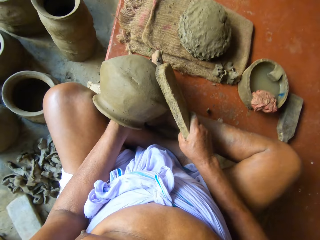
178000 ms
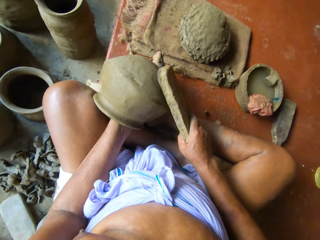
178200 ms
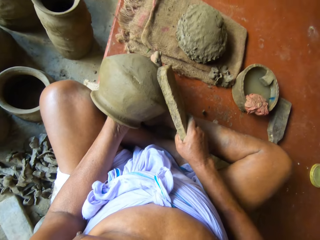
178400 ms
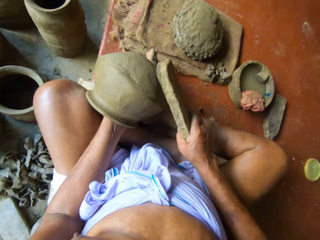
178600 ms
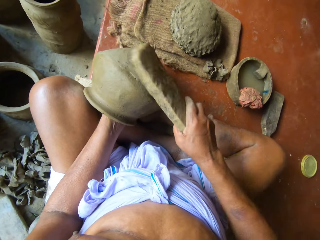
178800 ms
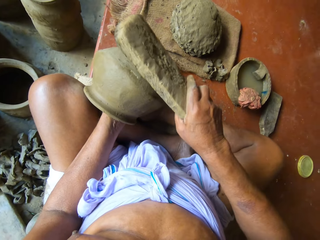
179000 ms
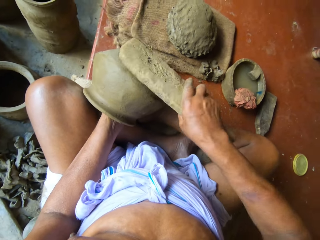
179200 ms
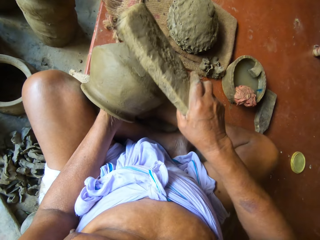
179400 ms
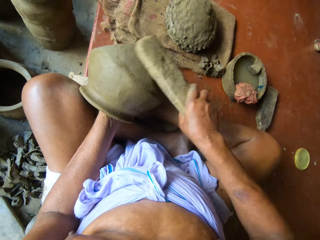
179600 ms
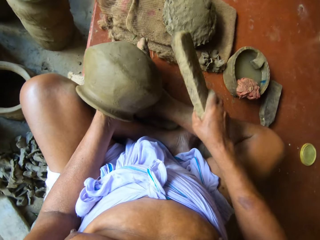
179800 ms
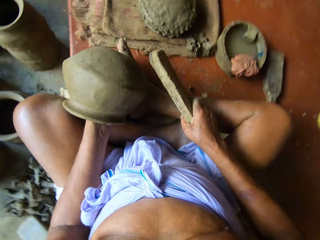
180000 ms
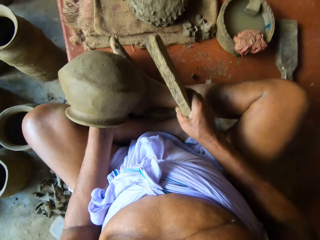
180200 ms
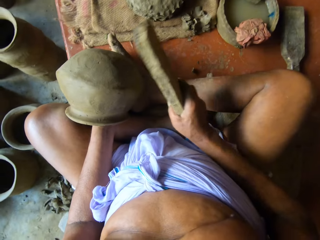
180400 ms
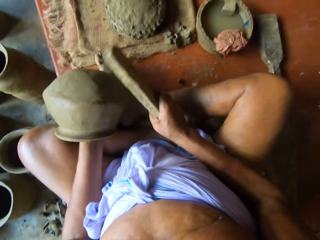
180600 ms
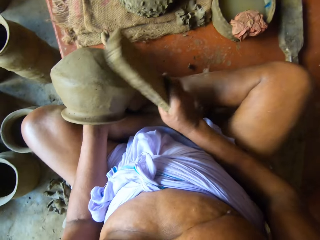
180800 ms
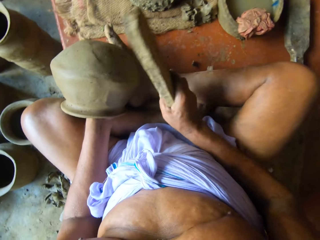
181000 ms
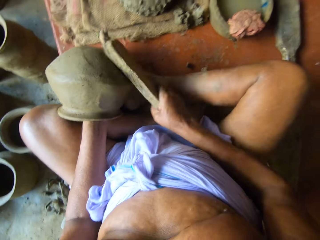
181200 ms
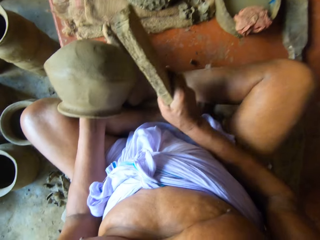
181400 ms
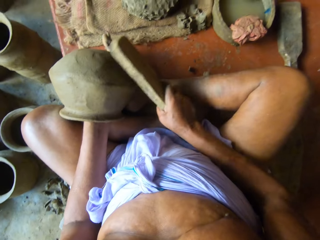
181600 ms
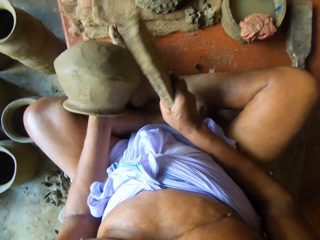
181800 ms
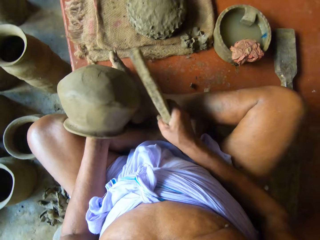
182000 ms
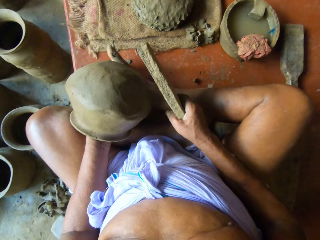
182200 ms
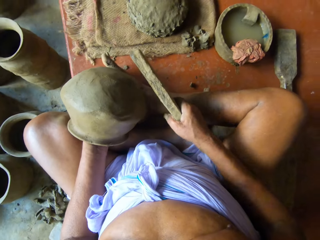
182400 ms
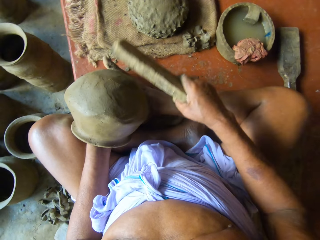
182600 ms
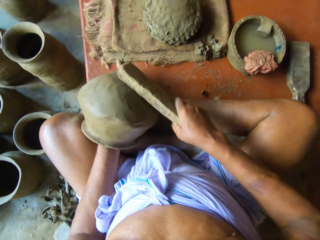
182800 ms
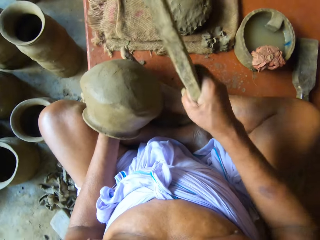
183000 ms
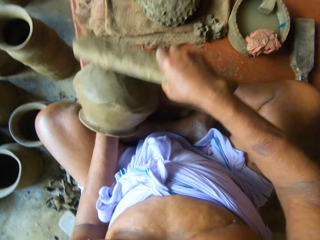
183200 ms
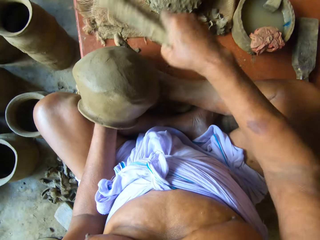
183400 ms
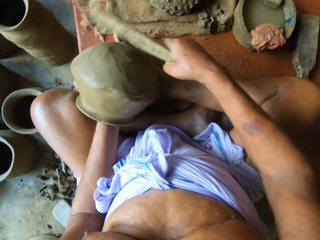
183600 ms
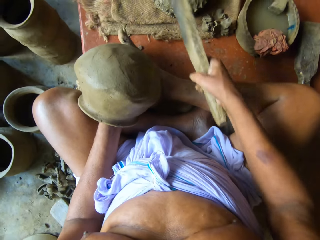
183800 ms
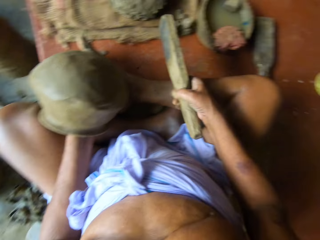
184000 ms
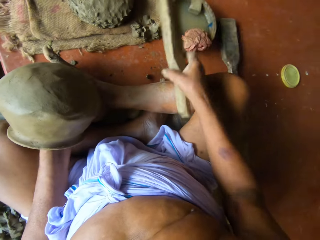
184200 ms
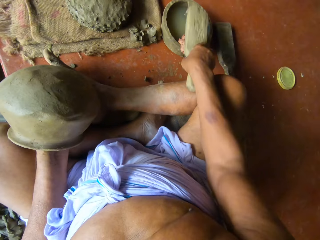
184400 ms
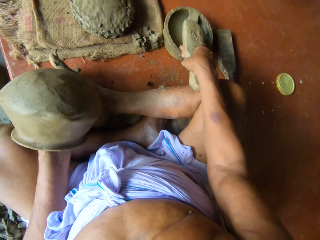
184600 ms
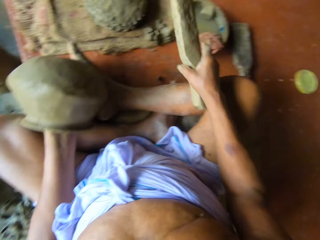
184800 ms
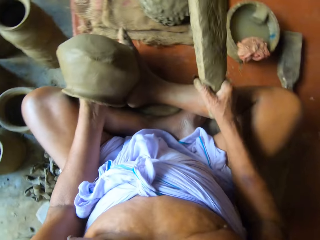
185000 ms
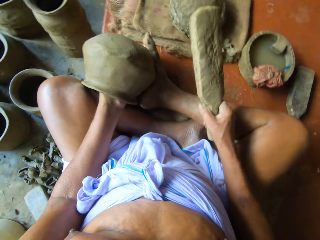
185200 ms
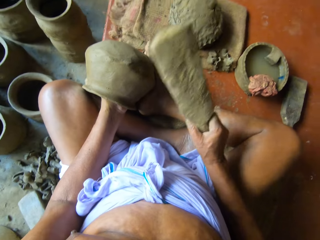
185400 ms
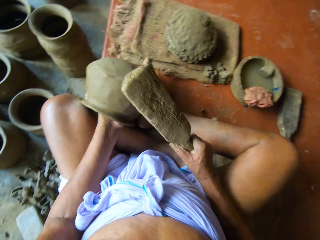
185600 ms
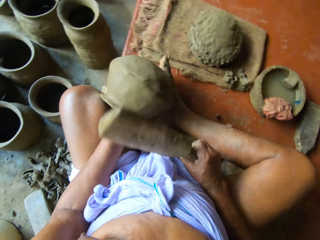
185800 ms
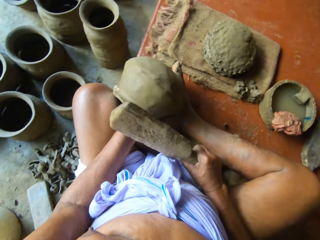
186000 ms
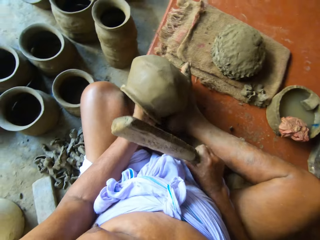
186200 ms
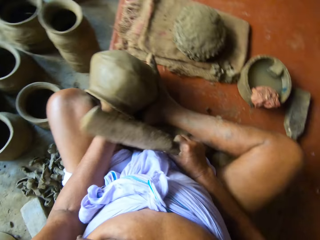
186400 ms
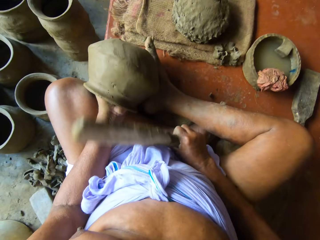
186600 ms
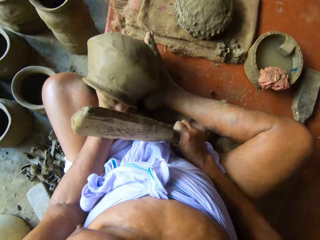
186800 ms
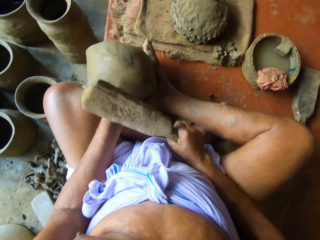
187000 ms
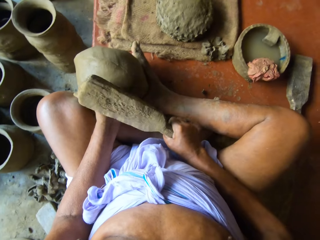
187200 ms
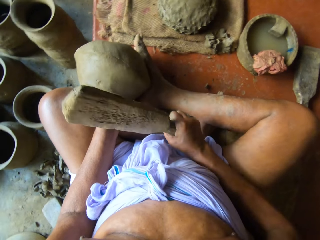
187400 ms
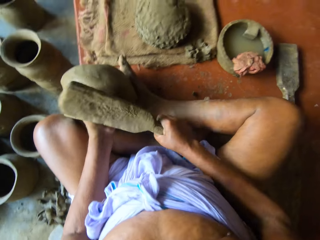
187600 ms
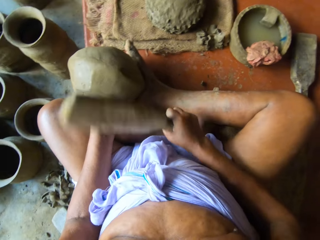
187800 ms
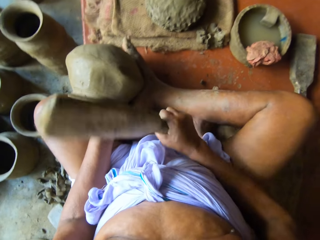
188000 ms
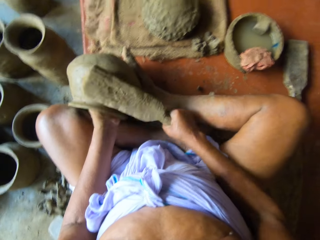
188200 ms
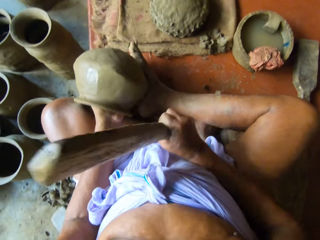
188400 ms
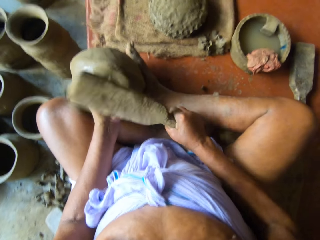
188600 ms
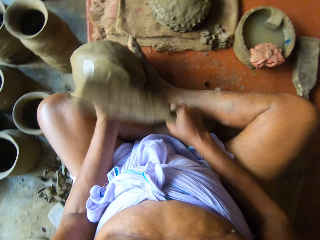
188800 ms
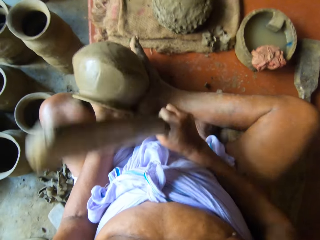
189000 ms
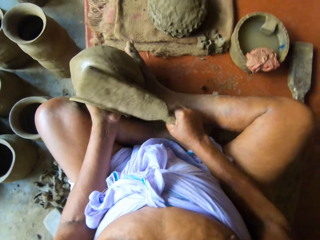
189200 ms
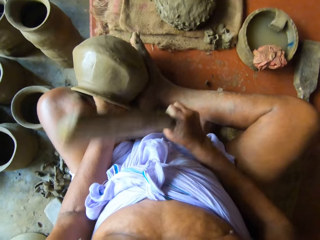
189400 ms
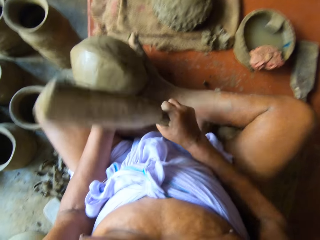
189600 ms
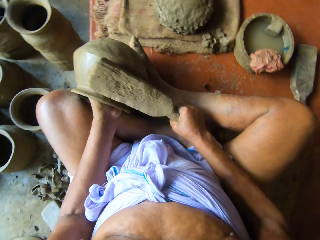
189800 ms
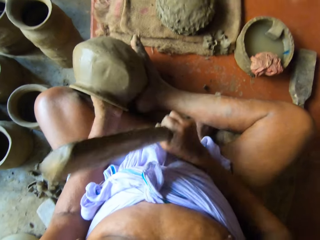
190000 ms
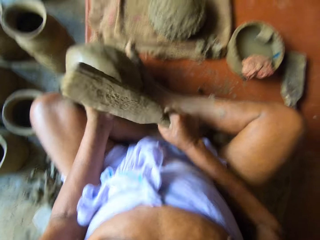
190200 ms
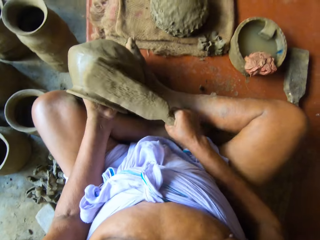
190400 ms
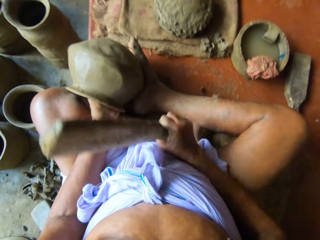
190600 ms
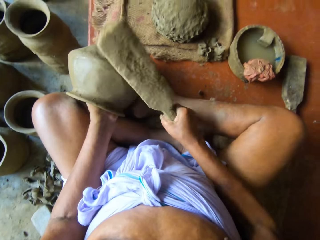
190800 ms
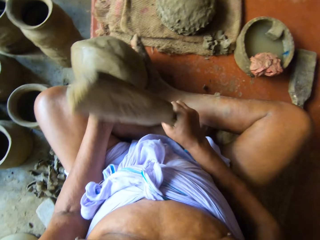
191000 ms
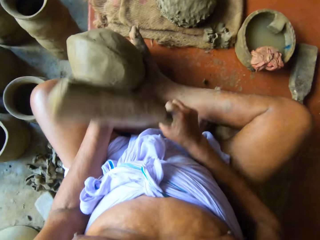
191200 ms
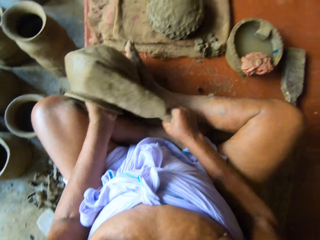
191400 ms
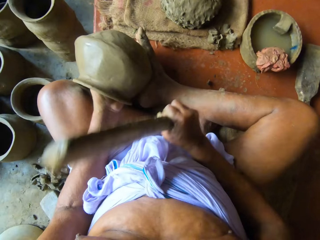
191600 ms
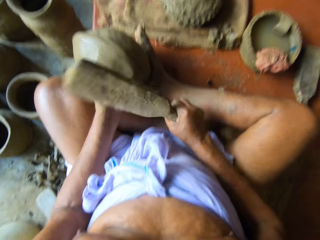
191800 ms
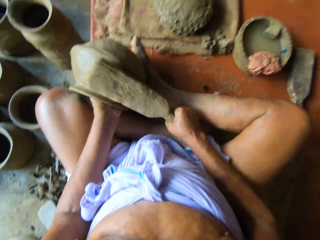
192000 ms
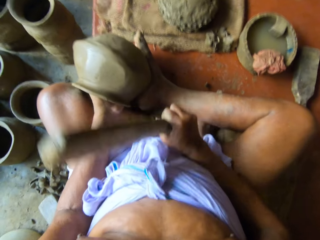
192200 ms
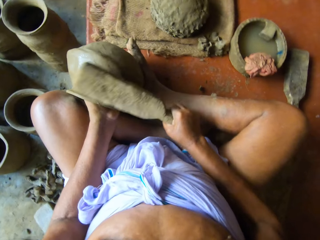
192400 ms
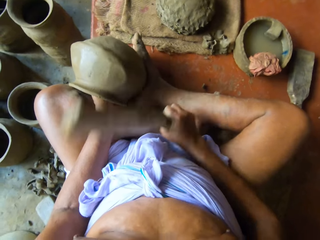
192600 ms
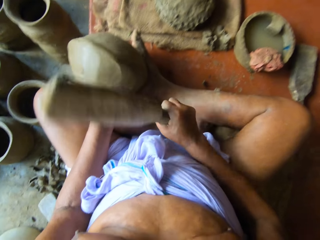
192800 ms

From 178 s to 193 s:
The camera wearer taps the cloth on the bowl of water on the platform with the paddle in his right hand. He dips the wood in the dish with water. He beats the clay pot on his left hand against the clay anvil in his left hand with the paddle in his right hand. He shapes the pot with the wood.

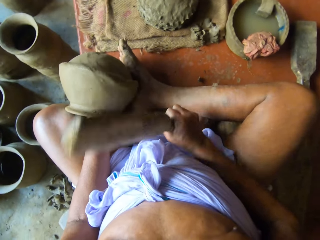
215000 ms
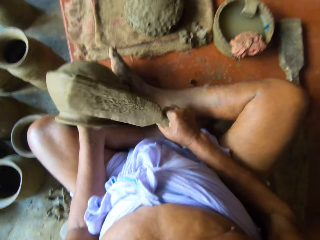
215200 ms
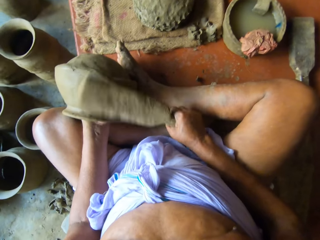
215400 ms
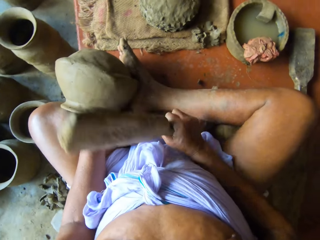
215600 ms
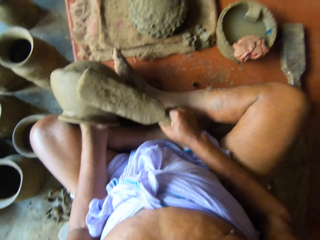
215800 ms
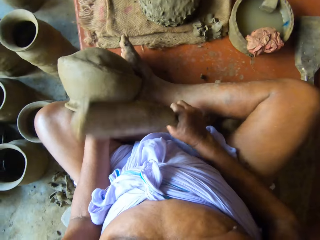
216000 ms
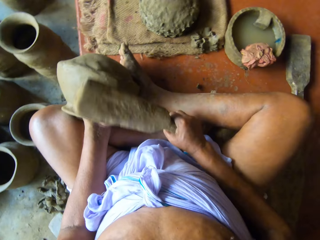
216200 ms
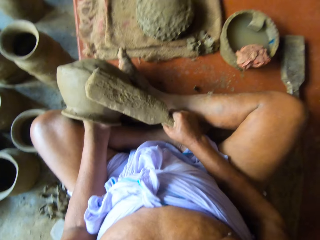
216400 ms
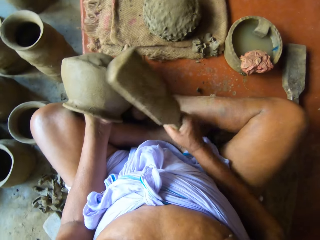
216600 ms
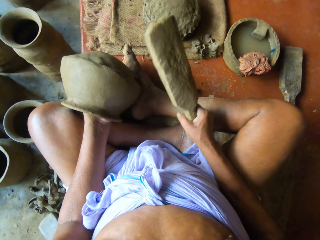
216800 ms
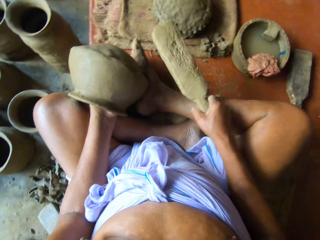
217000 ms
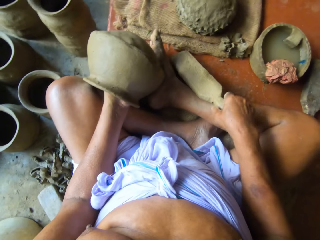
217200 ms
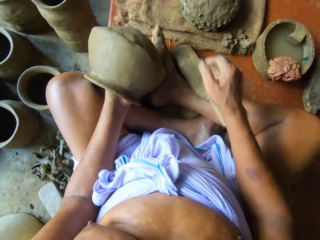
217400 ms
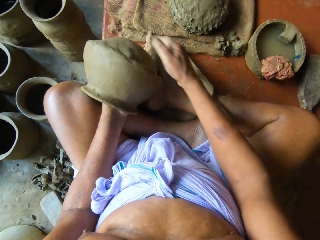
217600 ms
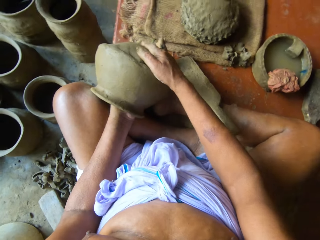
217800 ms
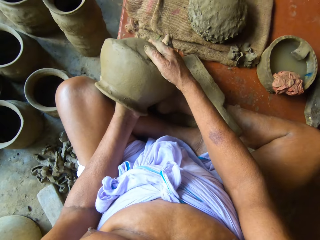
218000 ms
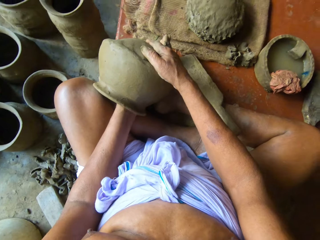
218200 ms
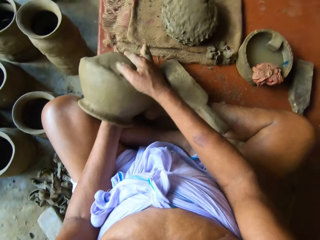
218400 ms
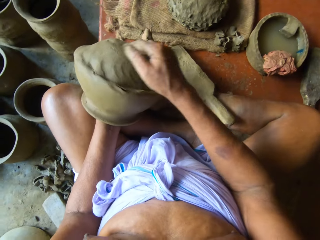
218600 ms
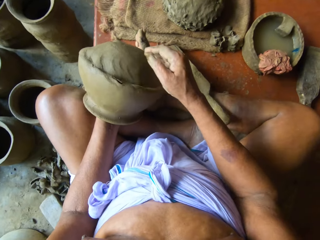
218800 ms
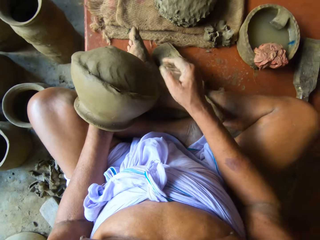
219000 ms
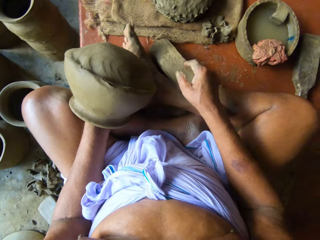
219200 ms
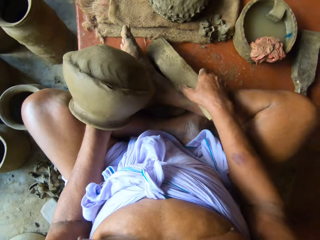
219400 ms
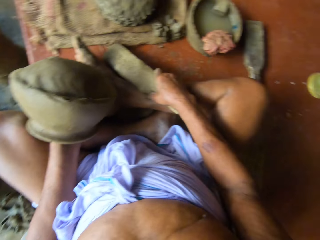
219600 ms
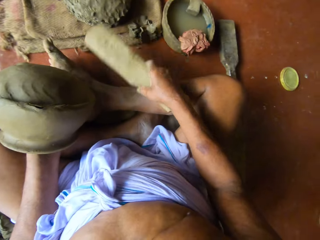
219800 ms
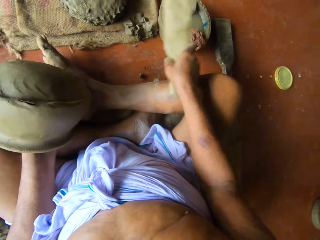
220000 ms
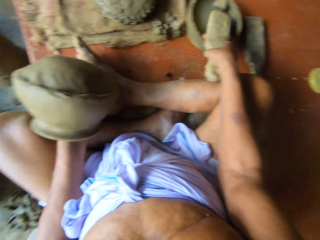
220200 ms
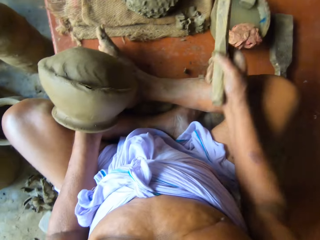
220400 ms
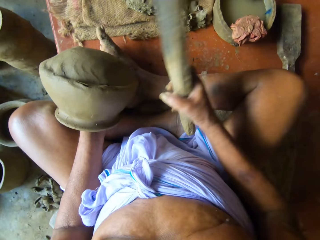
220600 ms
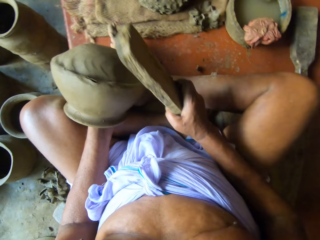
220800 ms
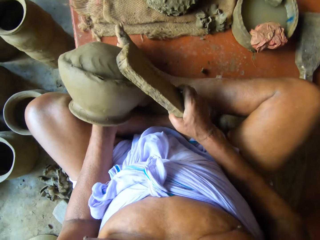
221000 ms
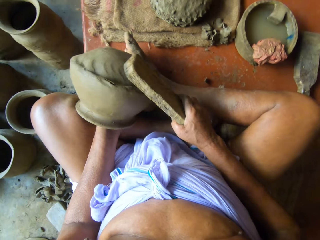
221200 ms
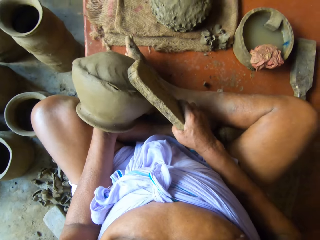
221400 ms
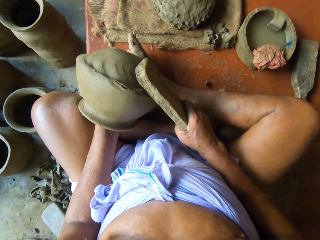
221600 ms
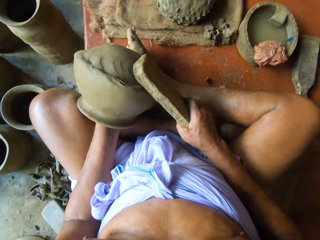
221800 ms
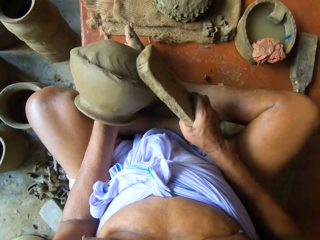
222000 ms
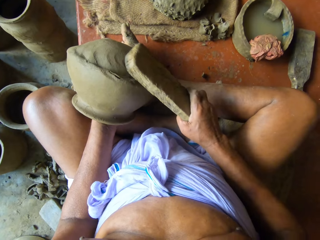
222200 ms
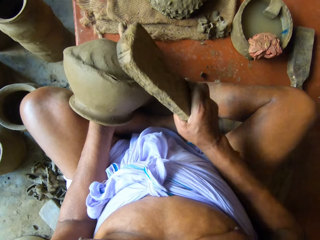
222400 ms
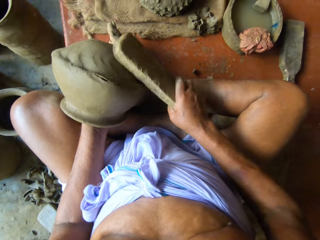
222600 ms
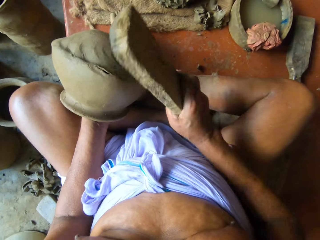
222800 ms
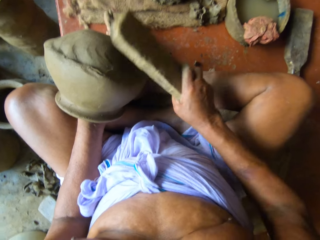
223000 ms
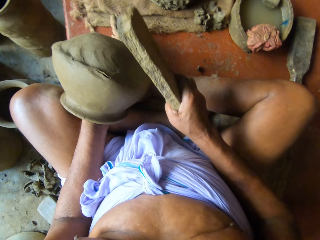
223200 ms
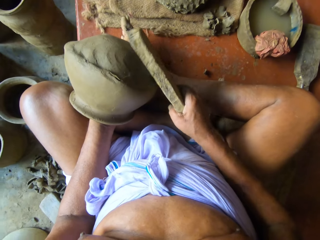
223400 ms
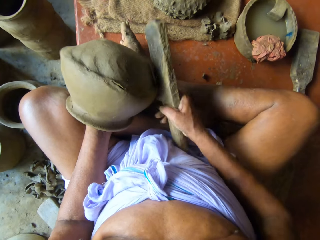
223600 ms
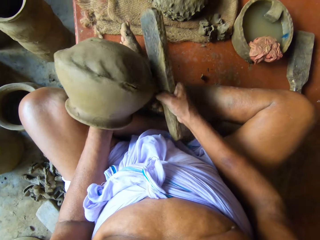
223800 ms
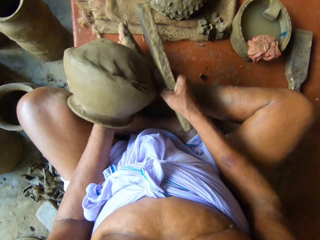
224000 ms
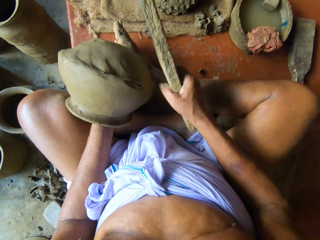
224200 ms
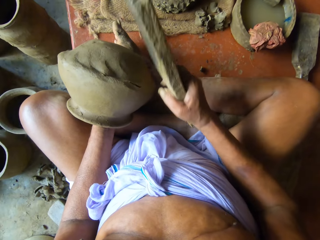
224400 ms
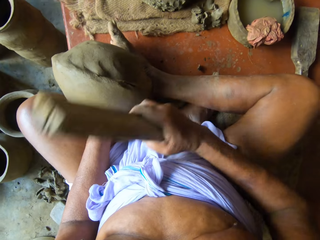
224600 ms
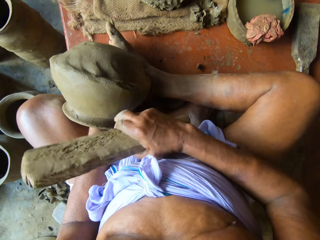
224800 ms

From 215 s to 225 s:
The camera wearer puts the paddle or wood on his right leg with his right hand. He touches the clay pot on his left hand with his right hand. He picks up the paddle from his right leg with his right hand. He taps the cloth on the bowl of water on the platform with the paddle in his right hand. He touches the clay pot on his left hand with the paddle in his right hand. He dips the wood in the dish with water. He beats the clay pot on his left hand against the clay anvil in his left hand with the paddle in his right hand. He shapes the pot with the wood. He turns the clay pot on his left hand with his right hand.
